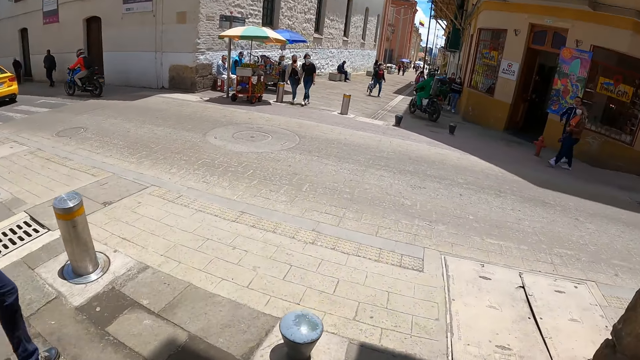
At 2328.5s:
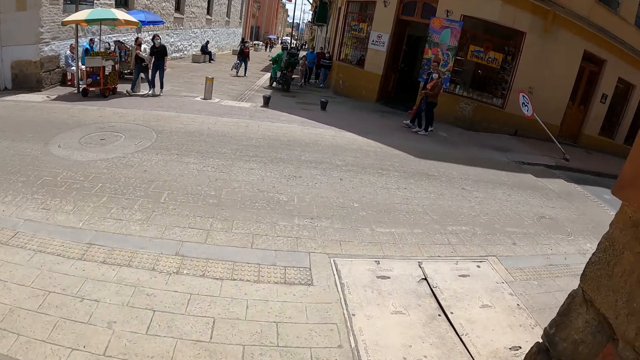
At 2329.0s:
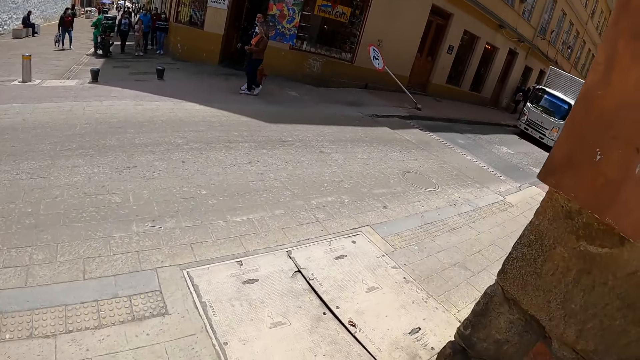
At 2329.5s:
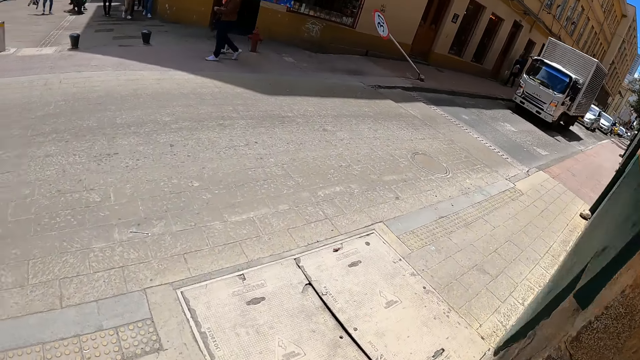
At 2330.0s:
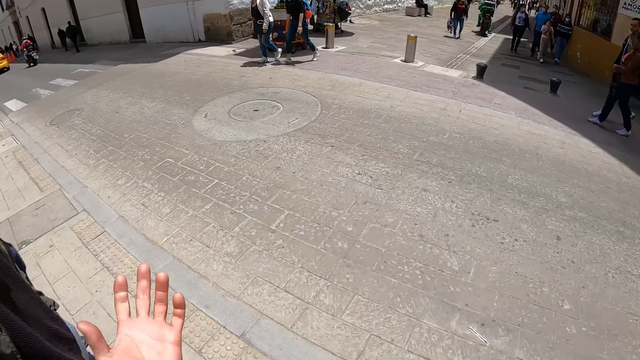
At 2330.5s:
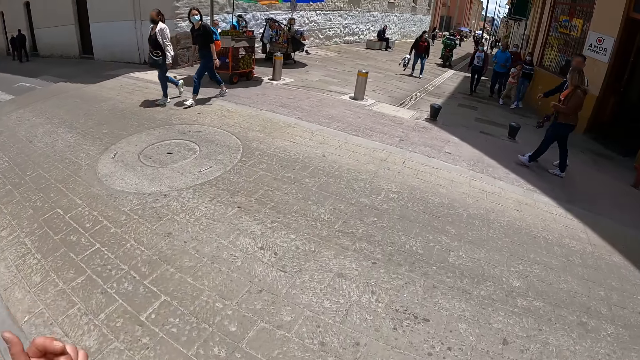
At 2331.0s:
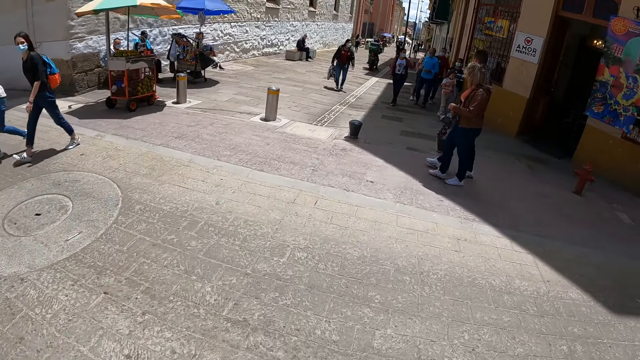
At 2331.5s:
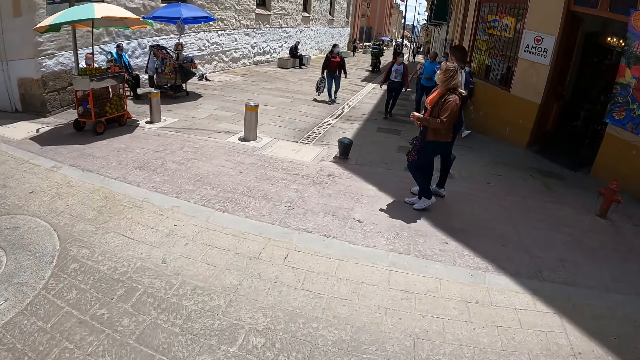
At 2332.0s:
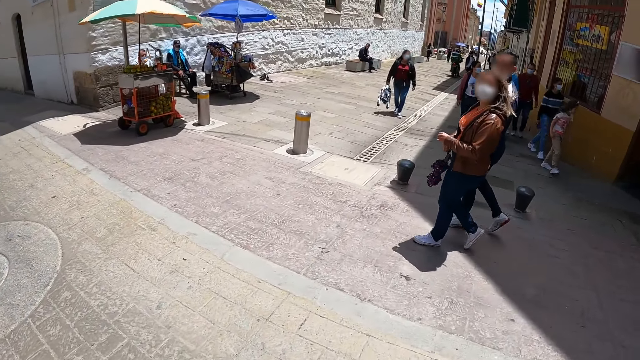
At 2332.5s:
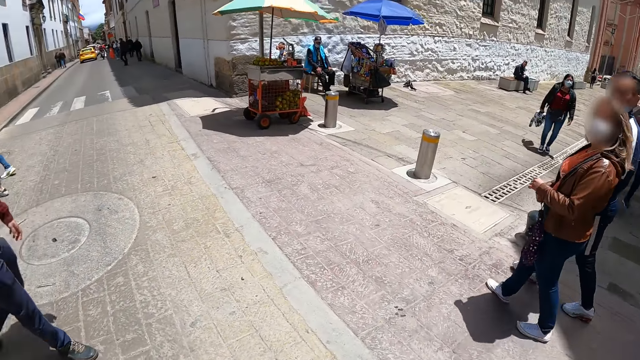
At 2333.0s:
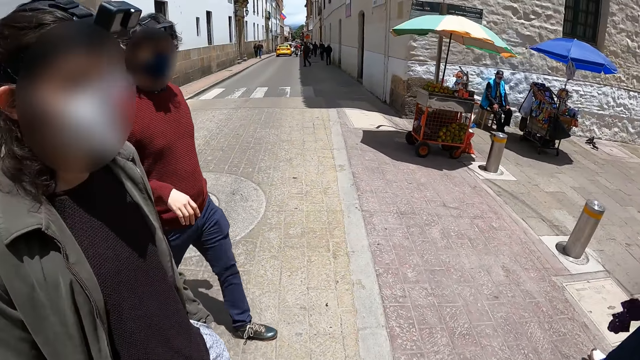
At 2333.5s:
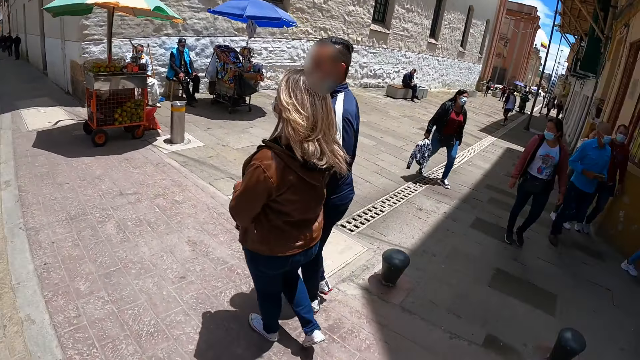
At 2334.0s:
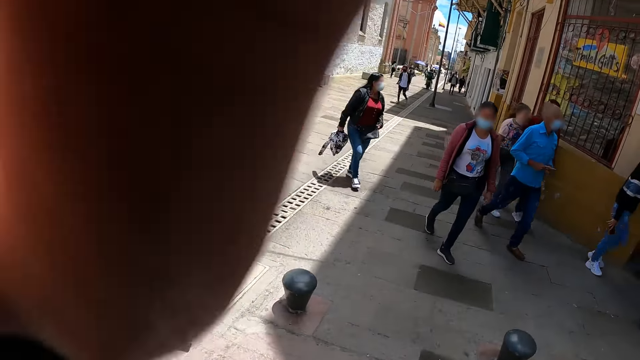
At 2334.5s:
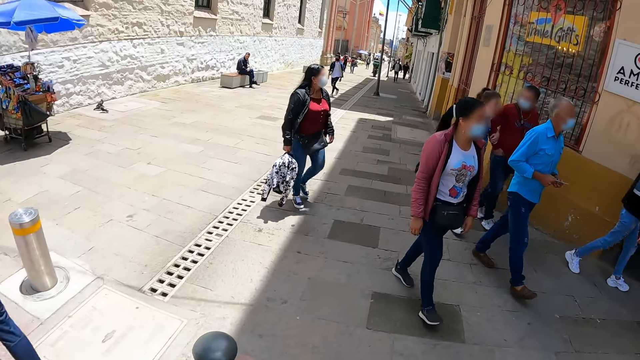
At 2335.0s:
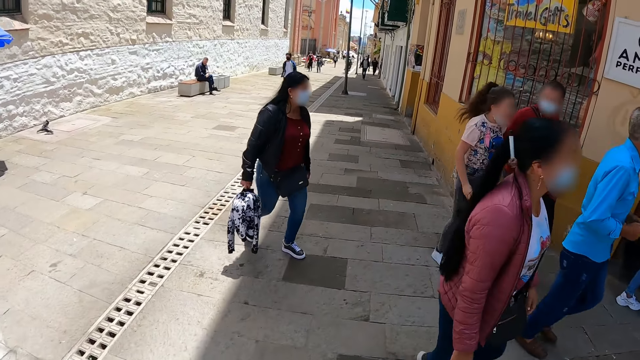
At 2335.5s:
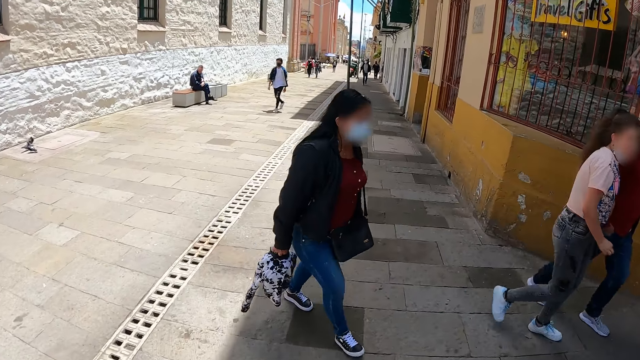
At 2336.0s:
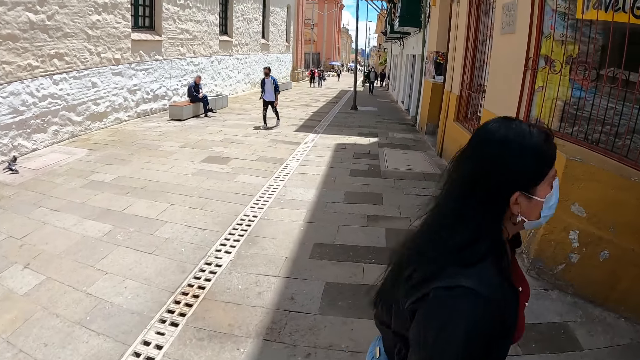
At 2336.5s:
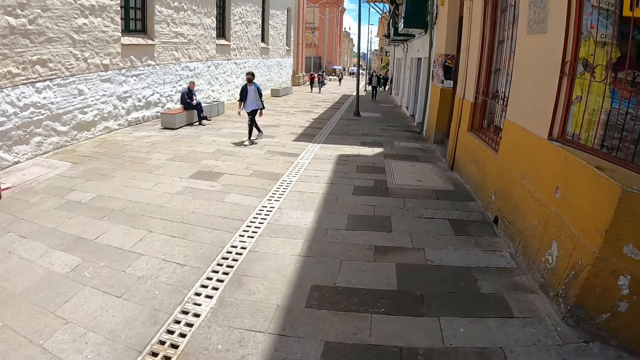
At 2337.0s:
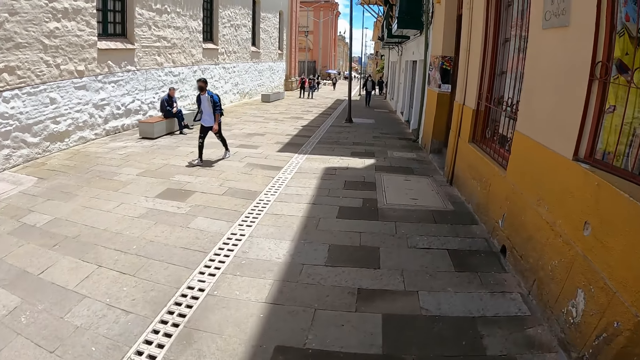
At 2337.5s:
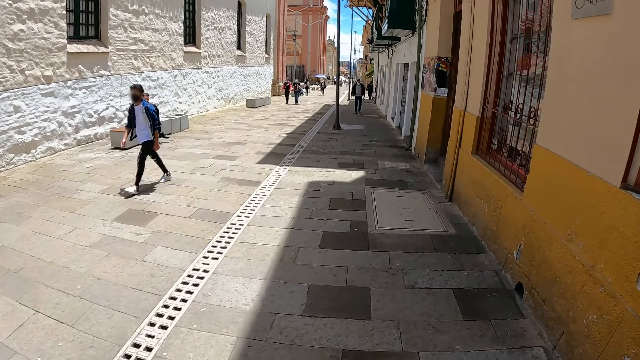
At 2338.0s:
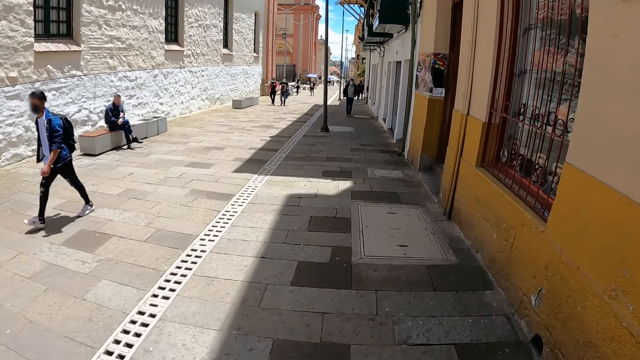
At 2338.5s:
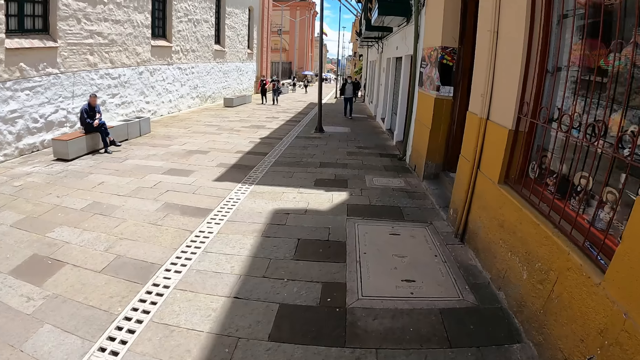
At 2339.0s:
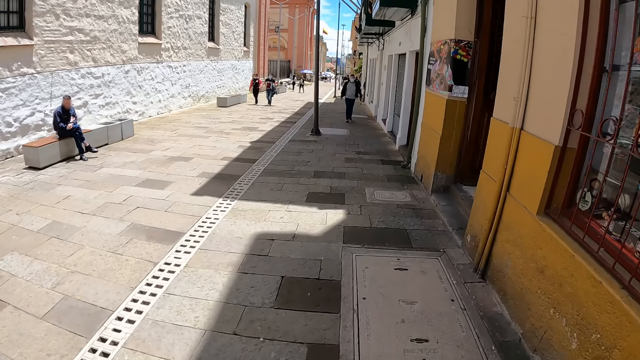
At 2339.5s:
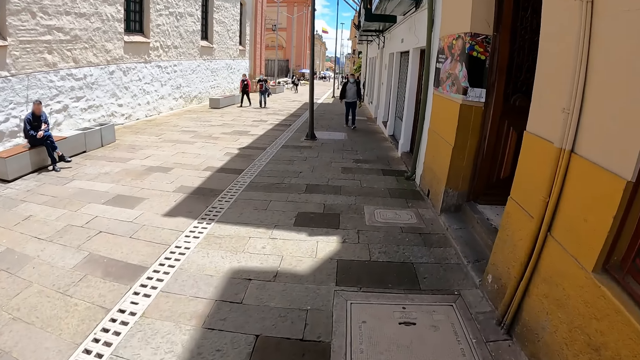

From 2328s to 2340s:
The camera wearer looks at the lorry. He walks across the road. He looks at a man and looks at another man. He lifts his left hand and puts down his hand. He walks on the pavement.

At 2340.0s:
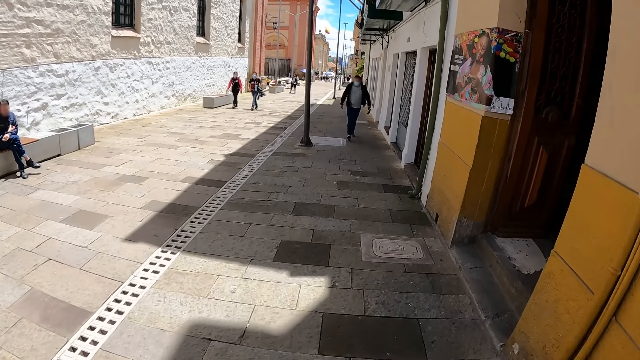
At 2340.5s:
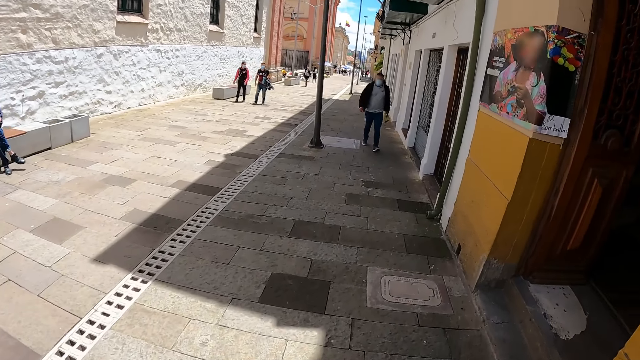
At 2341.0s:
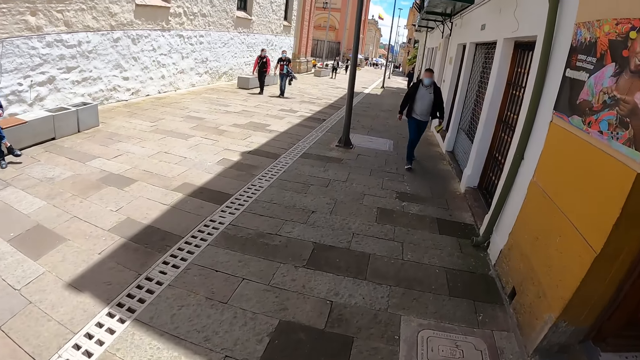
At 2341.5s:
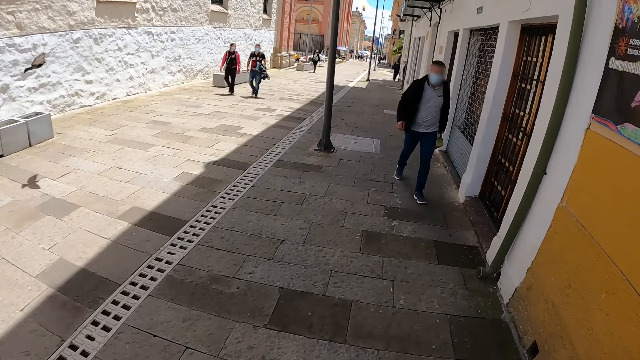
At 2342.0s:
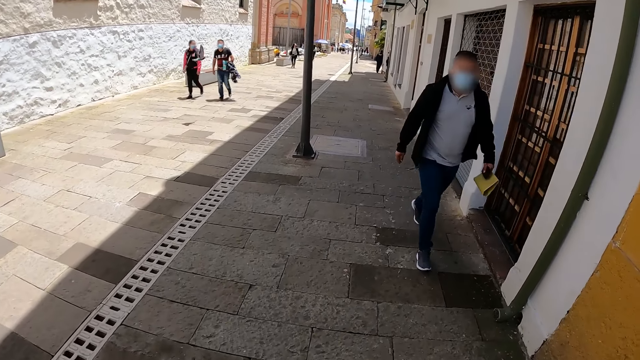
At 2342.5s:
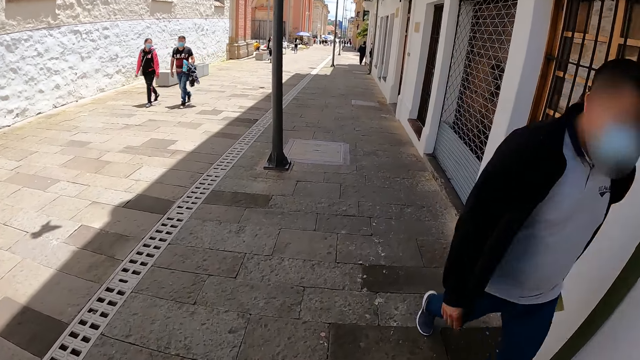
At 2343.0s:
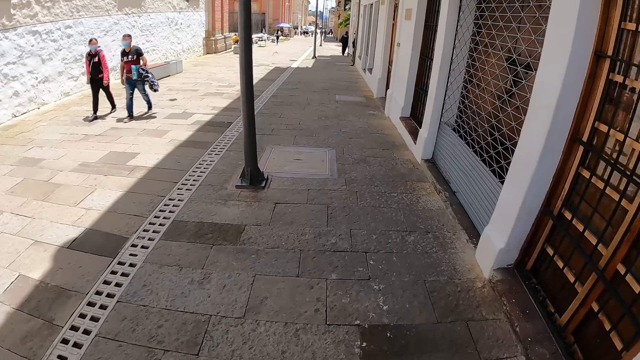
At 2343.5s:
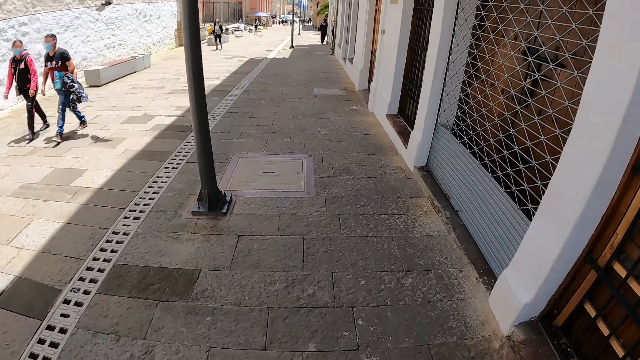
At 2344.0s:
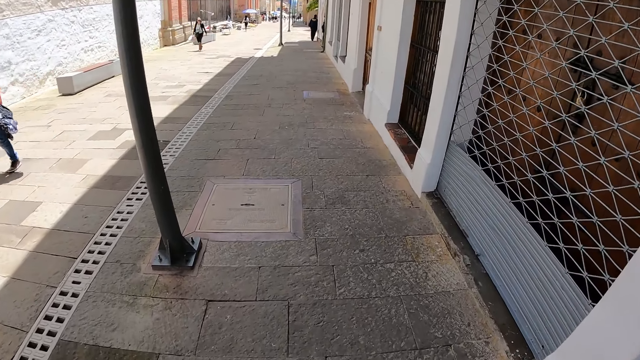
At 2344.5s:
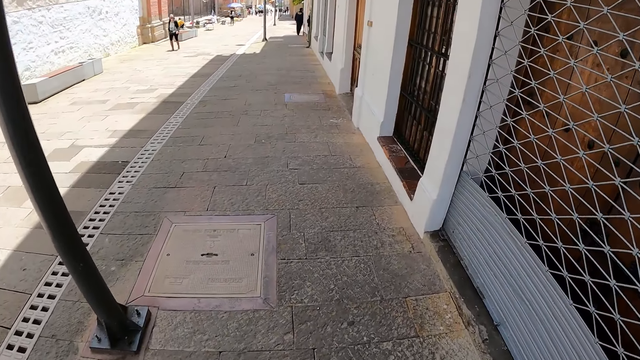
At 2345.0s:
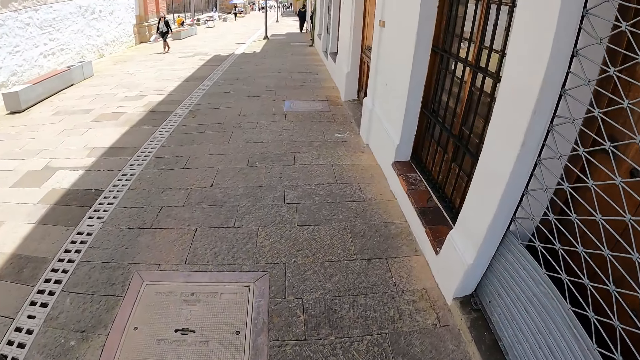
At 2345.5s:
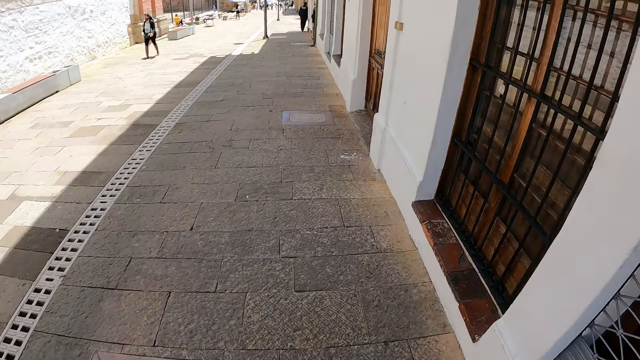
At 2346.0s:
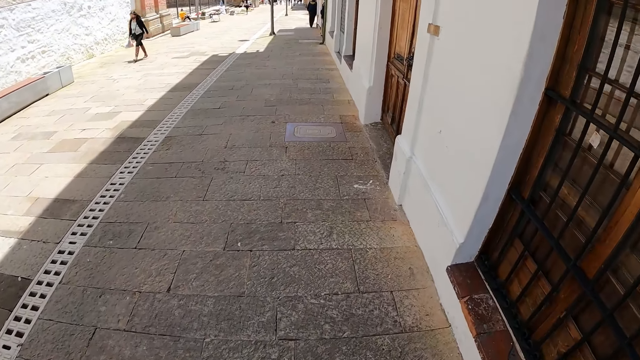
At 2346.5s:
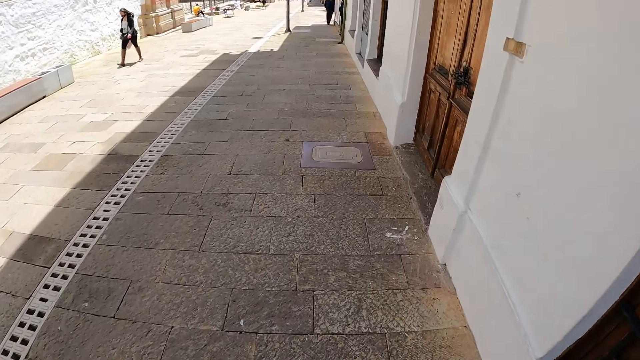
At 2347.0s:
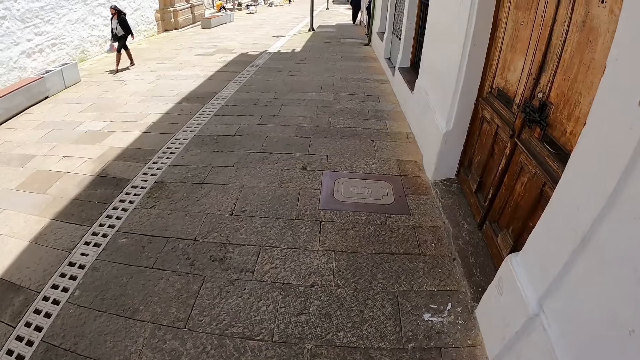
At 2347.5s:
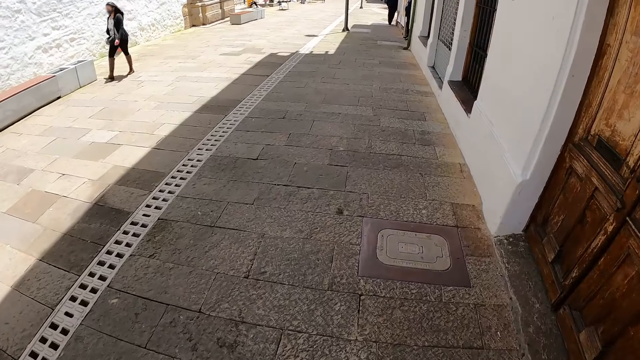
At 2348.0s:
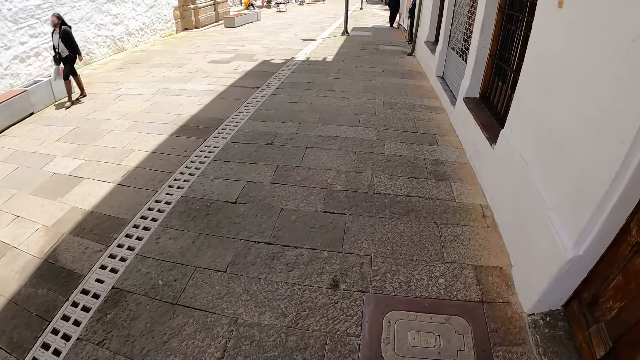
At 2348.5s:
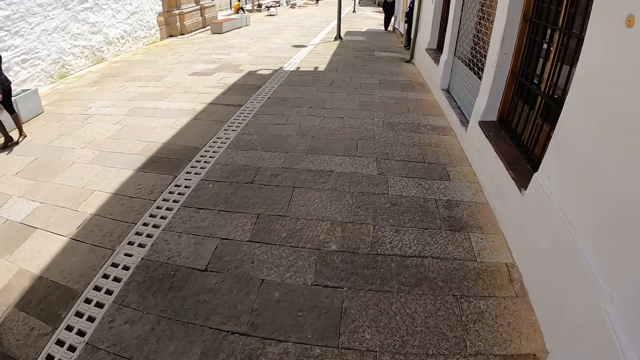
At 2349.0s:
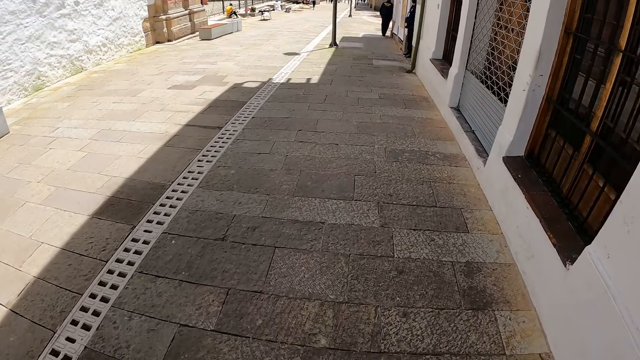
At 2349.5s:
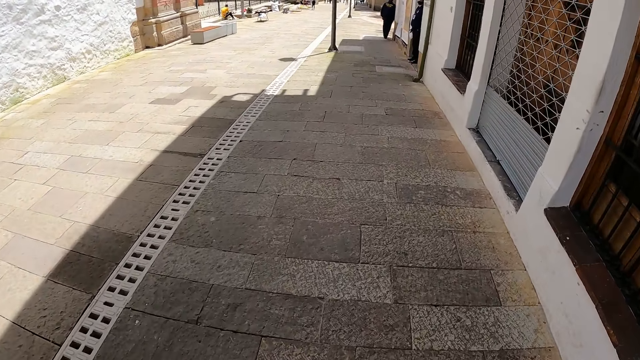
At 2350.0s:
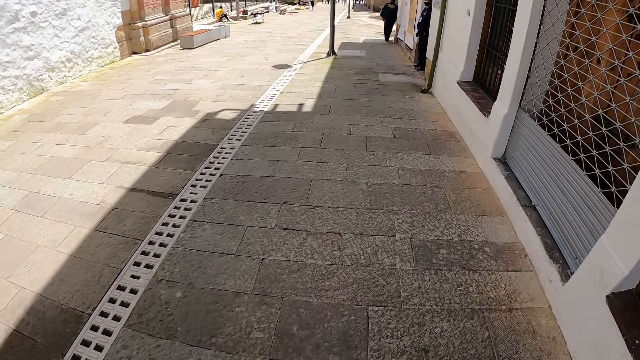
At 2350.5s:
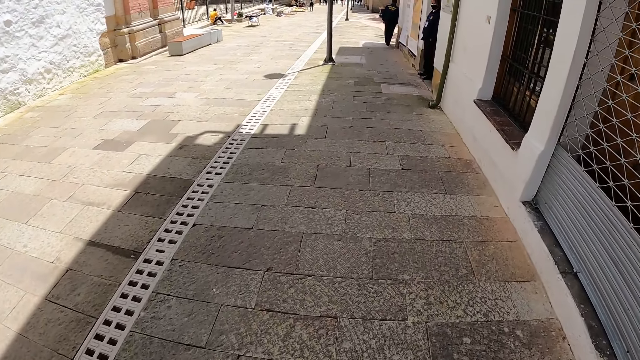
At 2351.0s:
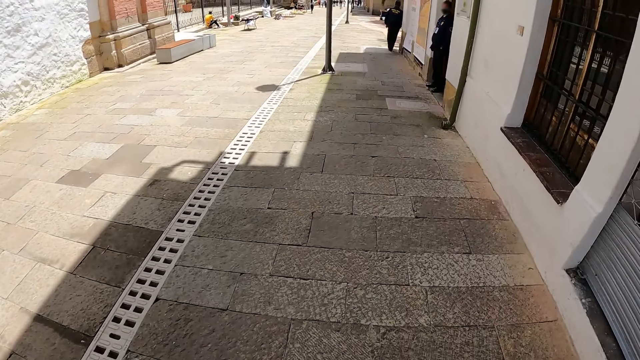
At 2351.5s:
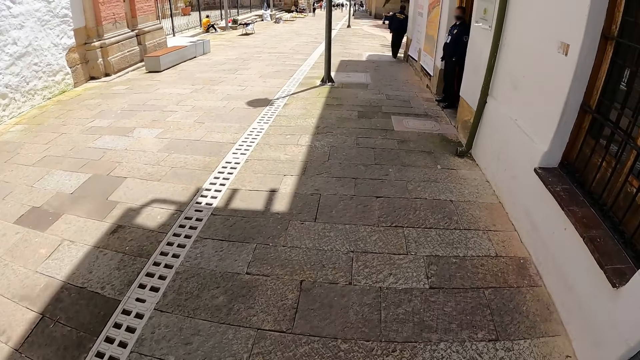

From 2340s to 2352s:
The camera wearer looks at a man. They walk on the pavement.
